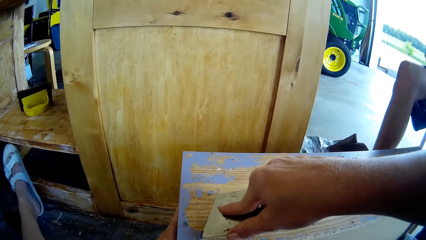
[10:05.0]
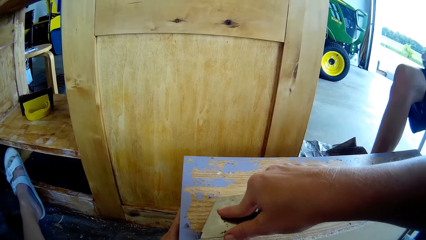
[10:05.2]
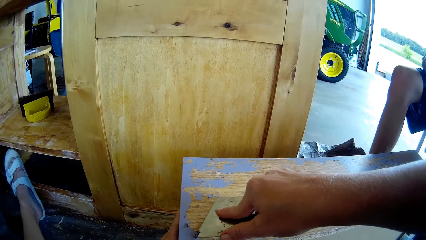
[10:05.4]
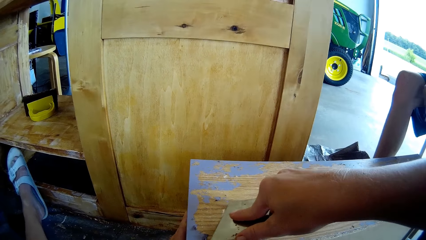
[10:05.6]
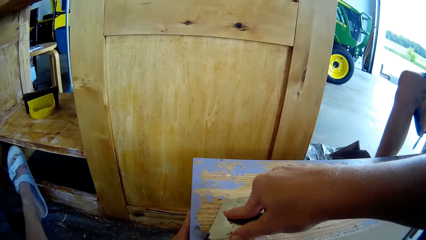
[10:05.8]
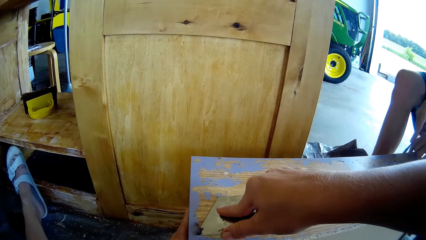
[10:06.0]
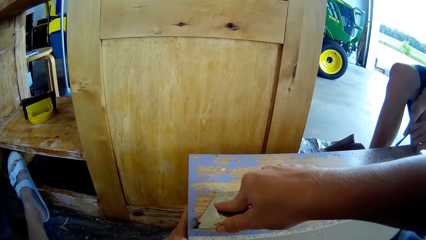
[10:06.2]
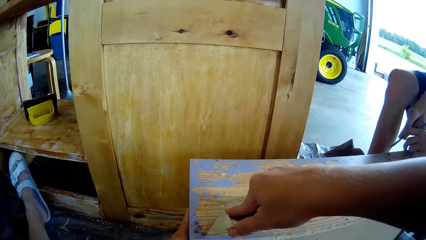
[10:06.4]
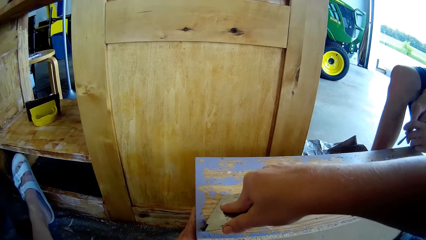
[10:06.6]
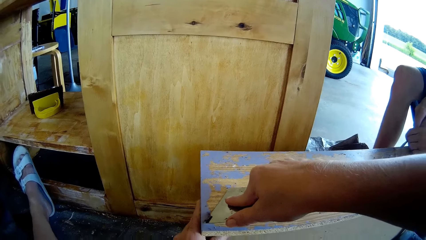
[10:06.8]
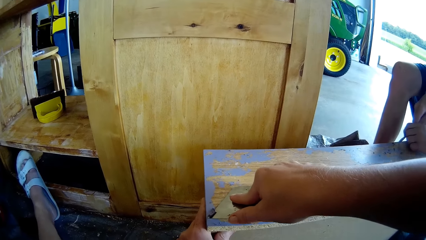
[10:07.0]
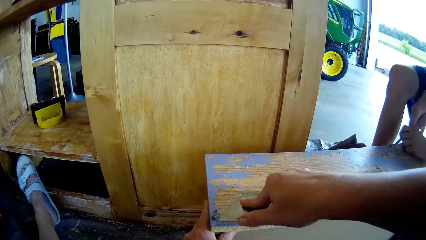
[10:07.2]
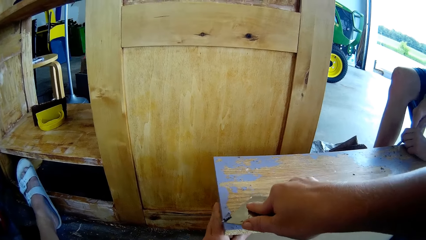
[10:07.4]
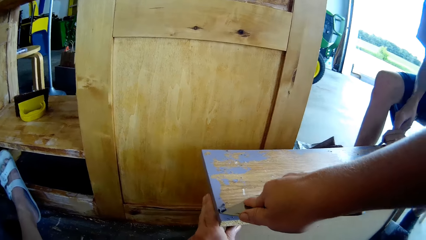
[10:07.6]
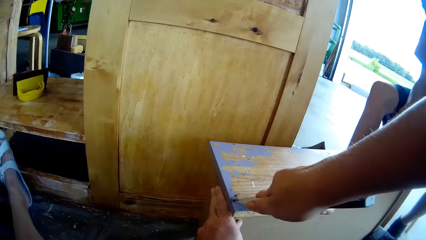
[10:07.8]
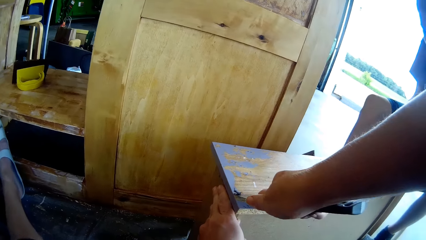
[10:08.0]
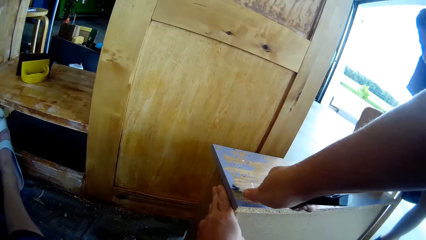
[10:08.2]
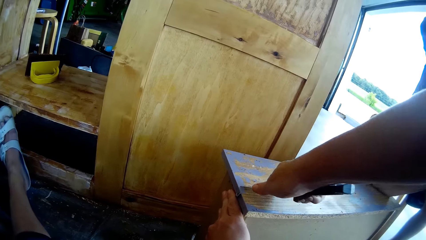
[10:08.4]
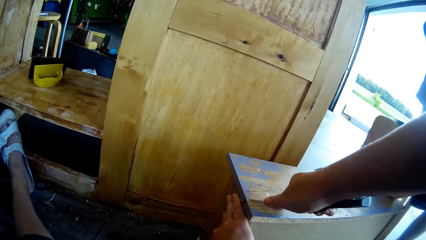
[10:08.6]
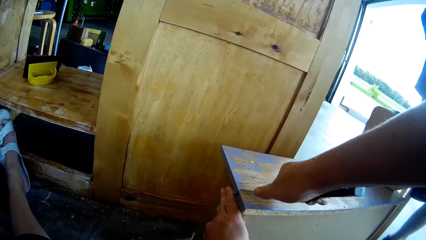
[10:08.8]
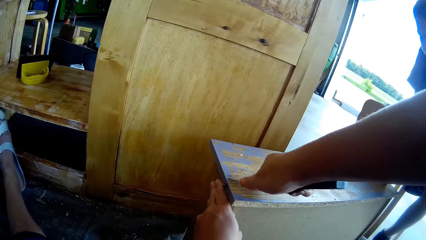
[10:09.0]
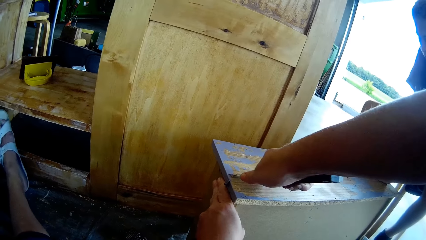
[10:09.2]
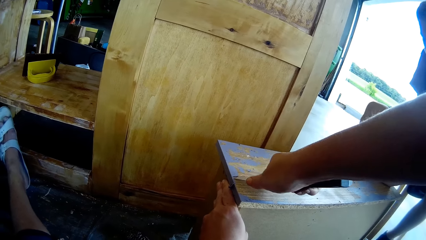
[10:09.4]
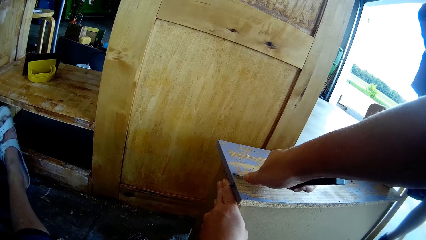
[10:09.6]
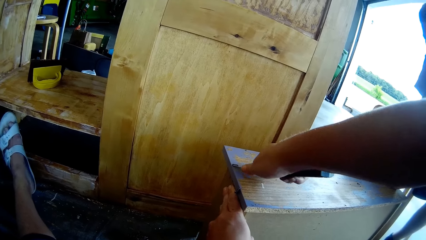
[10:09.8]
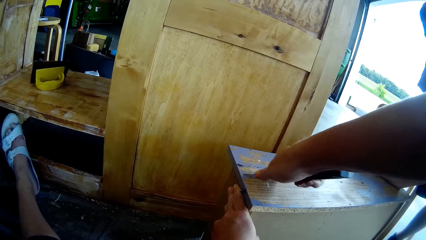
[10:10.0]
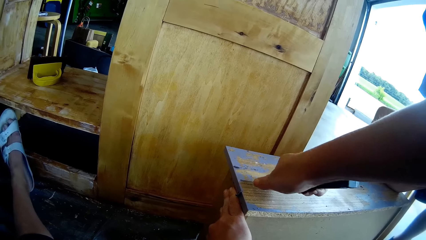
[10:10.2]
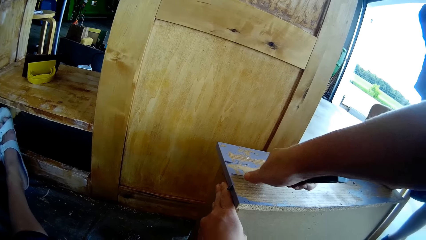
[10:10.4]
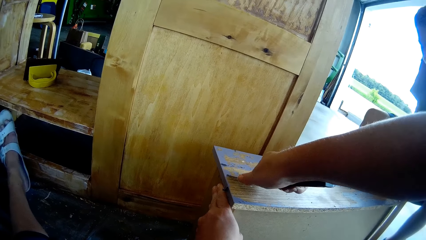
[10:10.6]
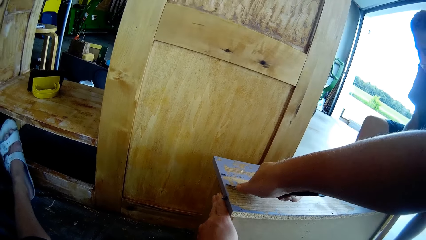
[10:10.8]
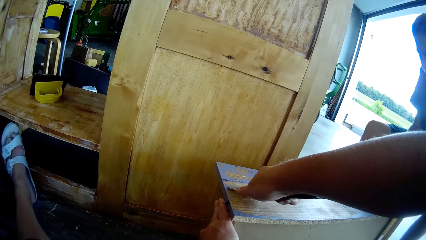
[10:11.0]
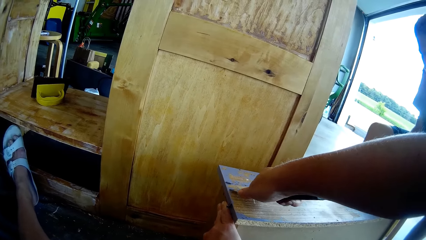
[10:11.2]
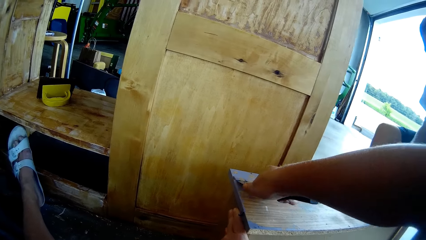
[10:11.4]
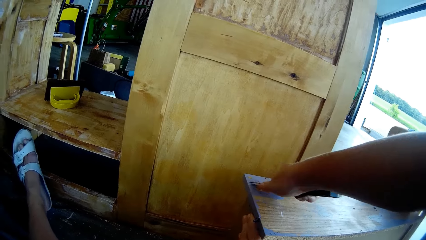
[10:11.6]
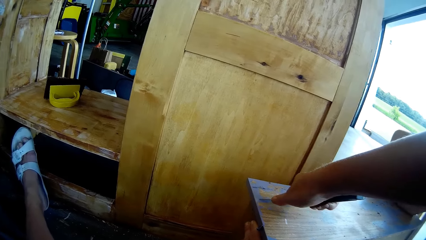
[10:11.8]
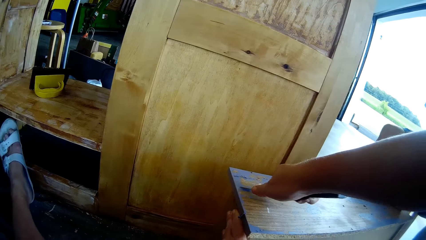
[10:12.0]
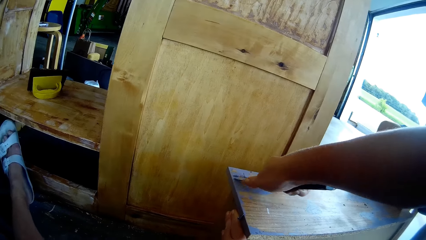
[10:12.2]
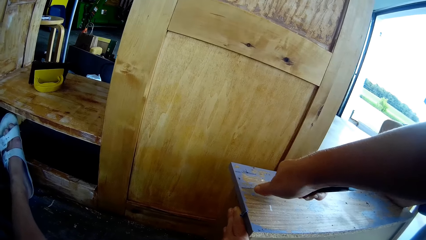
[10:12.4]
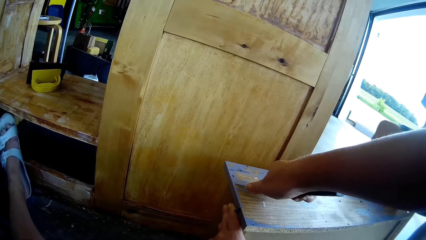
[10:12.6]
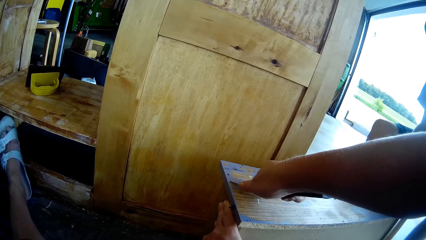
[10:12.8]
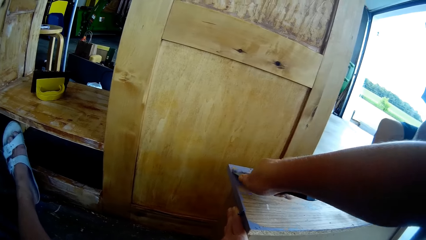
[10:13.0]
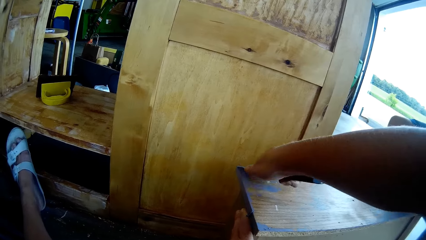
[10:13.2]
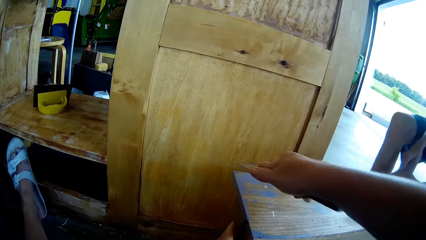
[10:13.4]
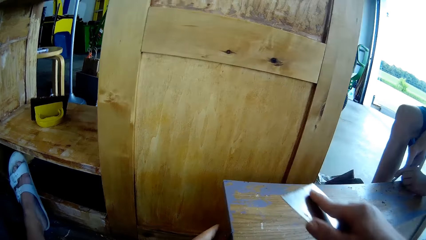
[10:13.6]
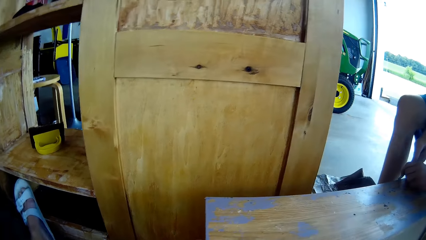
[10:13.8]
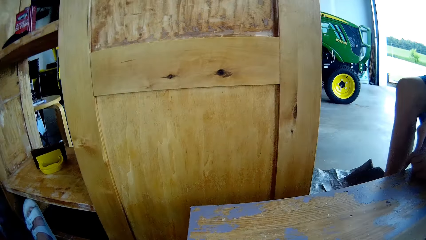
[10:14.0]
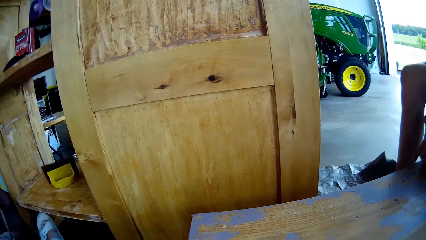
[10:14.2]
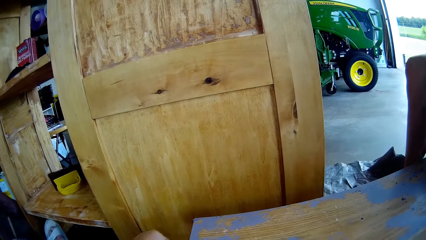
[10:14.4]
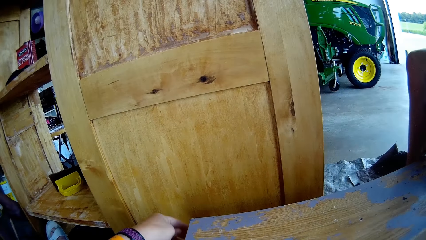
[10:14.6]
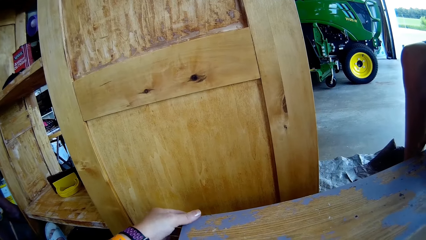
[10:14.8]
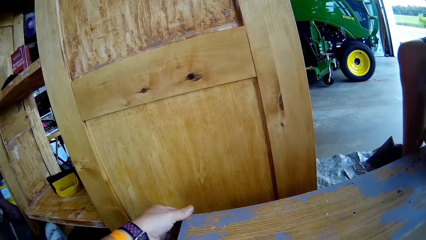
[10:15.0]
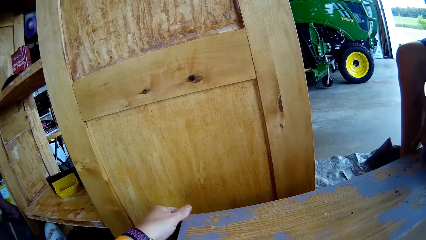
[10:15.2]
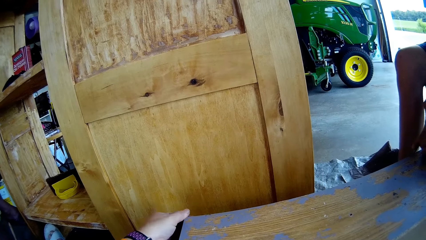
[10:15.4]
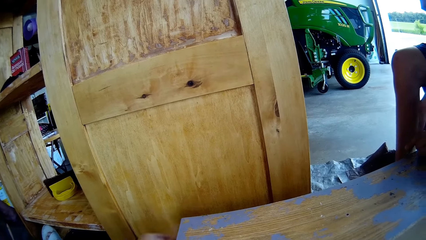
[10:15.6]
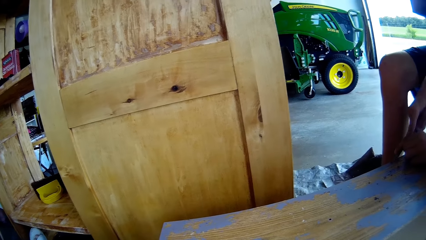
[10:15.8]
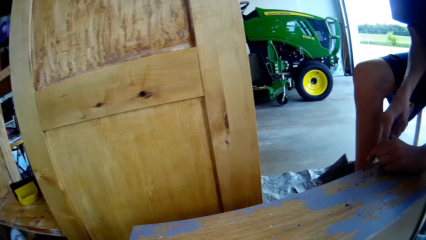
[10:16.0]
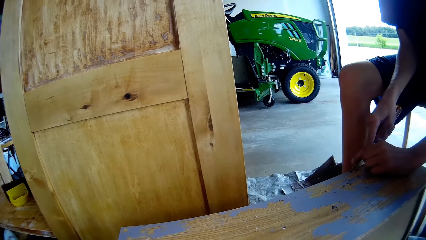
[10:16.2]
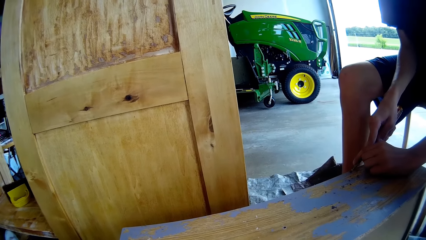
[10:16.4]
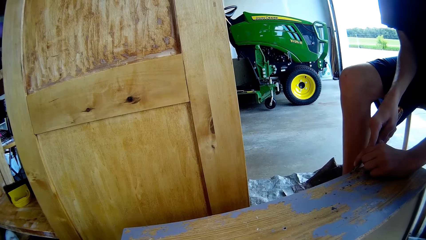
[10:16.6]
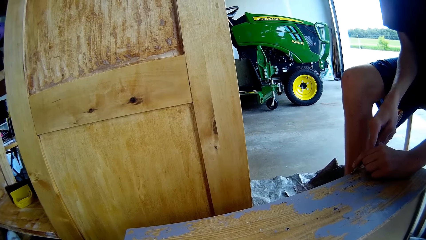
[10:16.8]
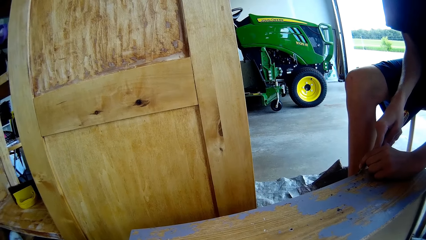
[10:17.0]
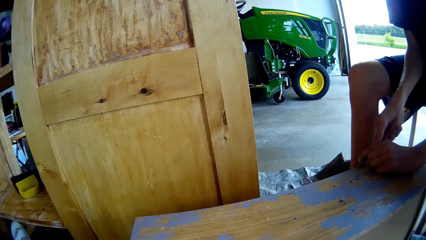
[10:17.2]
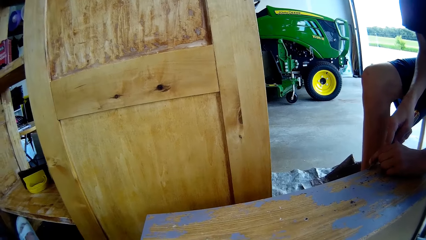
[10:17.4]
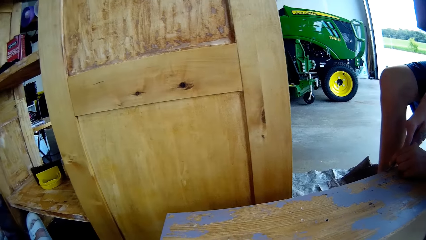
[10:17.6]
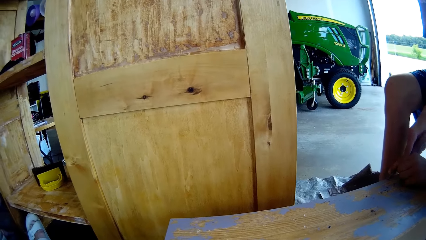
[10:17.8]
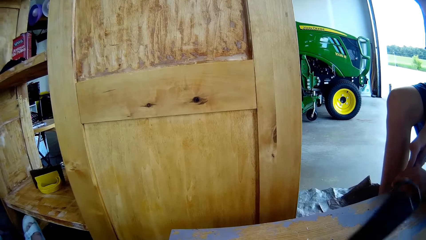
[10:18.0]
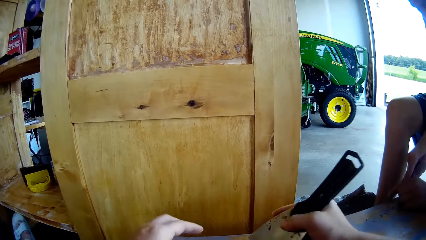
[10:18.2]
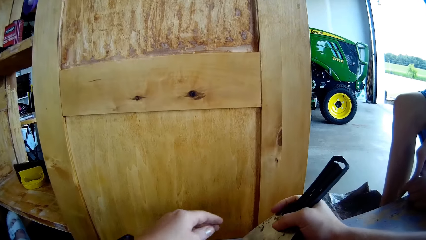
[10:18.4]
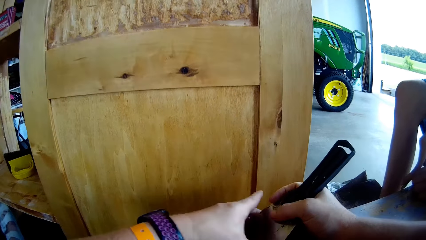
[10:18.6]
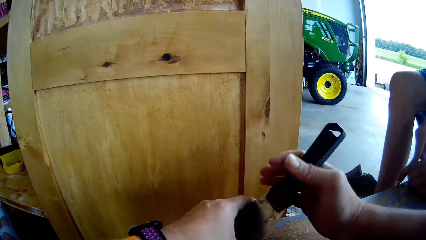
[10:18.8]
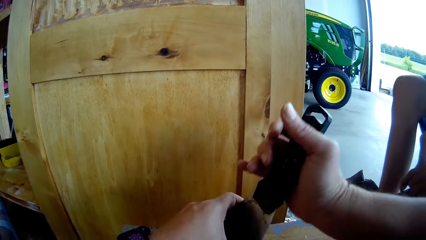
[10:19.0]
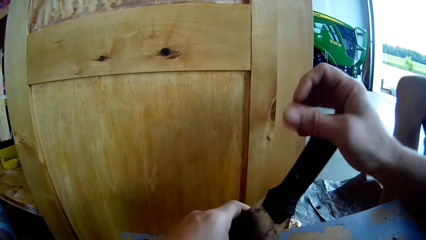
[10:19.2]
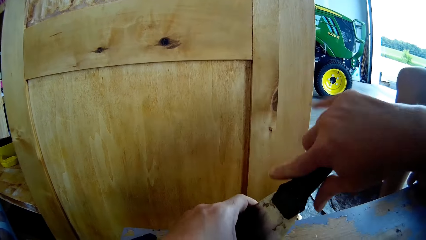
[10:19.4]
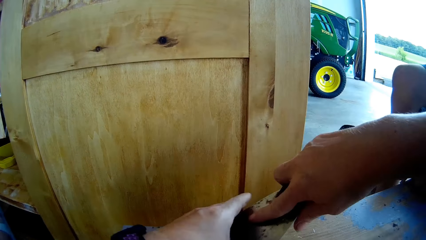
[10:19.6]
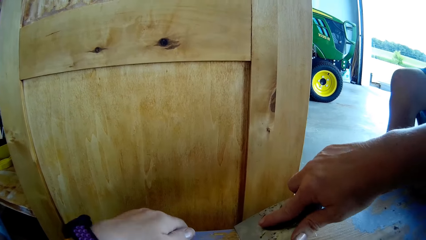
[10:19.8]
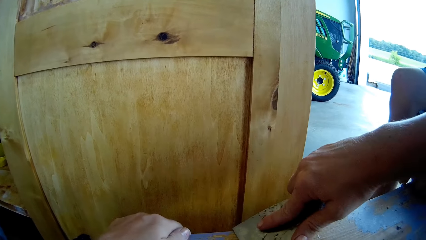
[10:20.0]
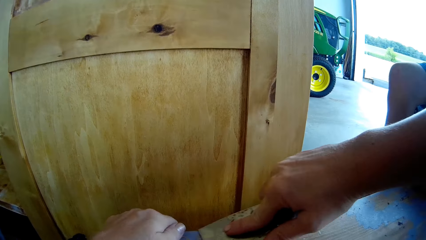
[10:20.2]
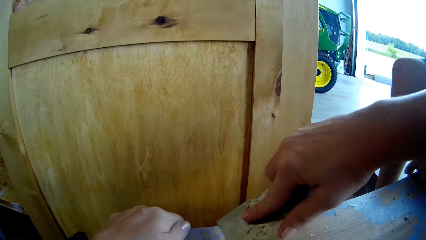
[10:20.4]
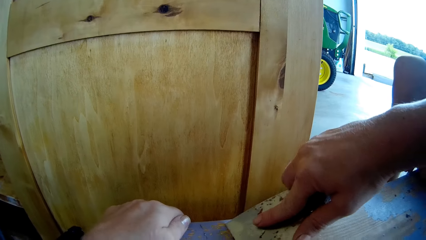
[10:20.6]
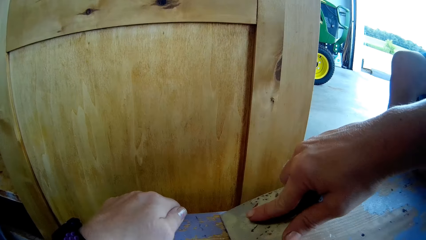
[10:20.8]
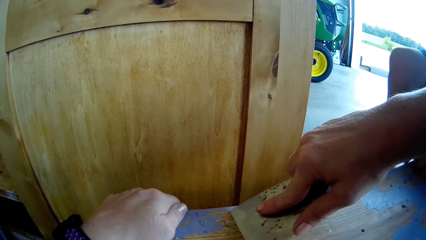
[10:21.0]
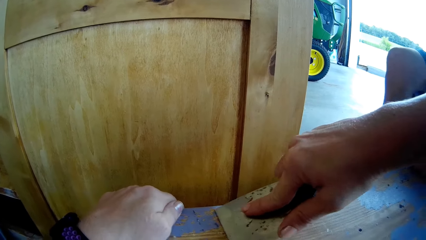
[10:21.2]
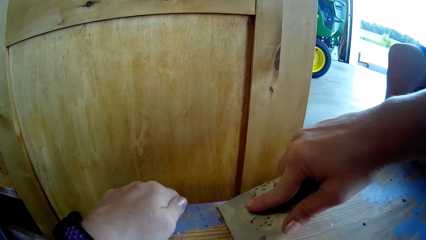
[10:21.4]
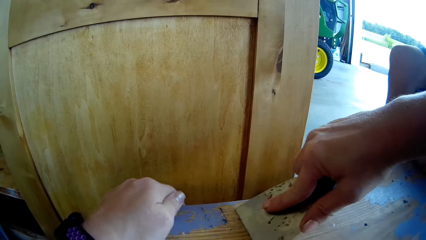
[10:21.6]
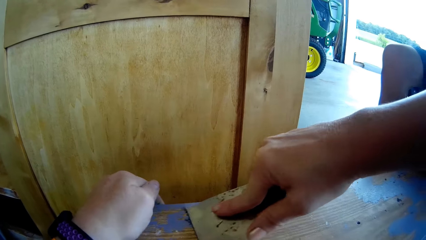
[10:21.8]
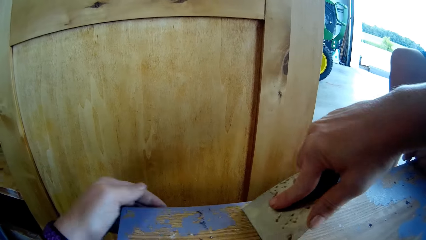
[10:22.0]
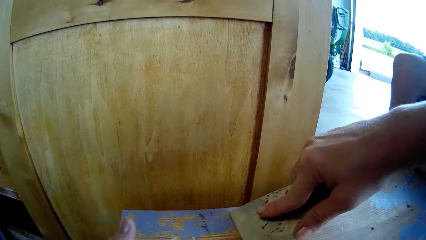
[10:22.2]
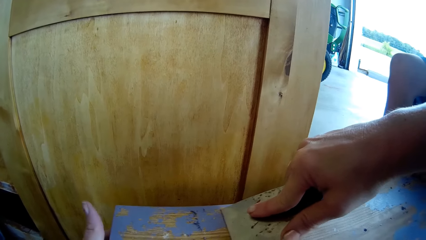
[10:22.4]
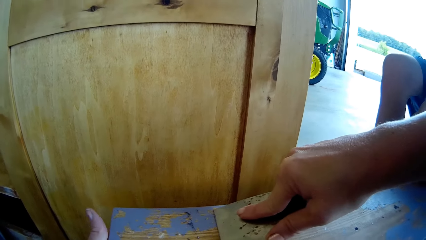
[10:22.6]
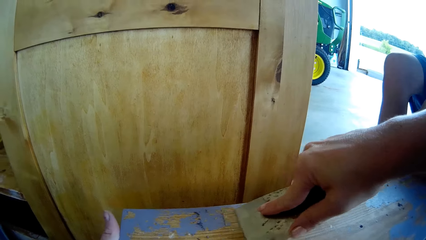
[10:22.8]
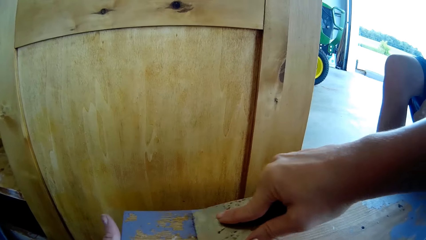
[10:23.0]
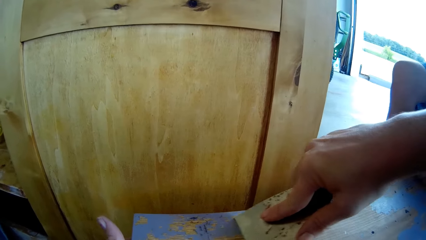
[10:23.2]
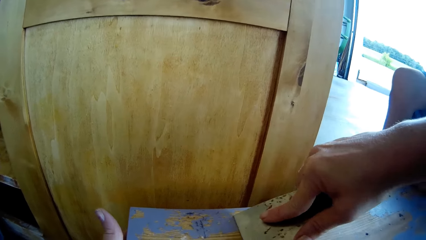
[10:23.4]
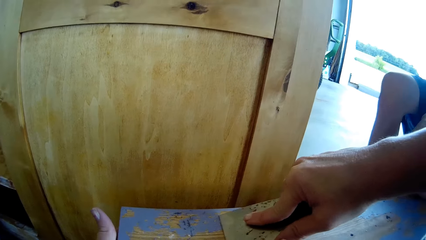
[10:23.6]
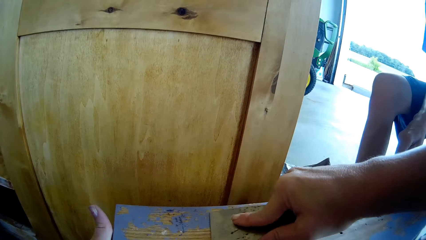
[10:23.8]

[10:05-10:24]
A man scrapes paint from the table with a screwdriver. The camera wearer wipes paint from the table. They converse with the man. They wipe a putty knife on the table. They scrape paint from the table with the putty knife.
